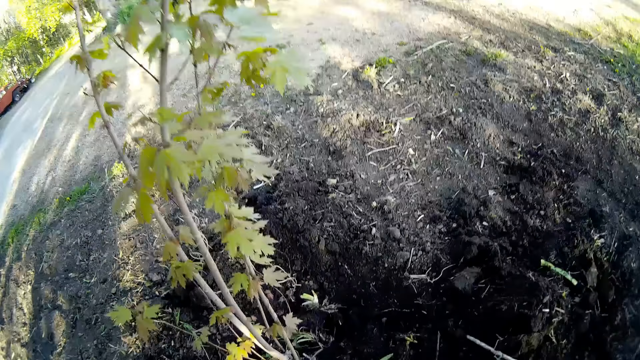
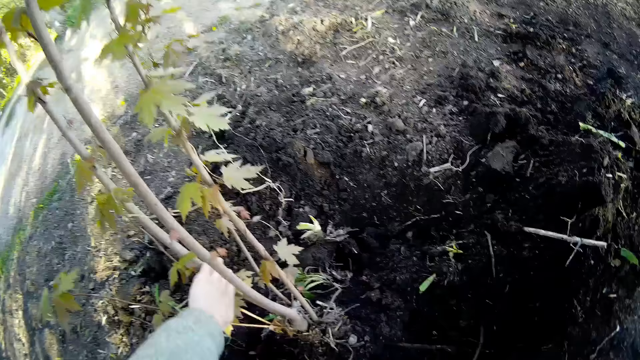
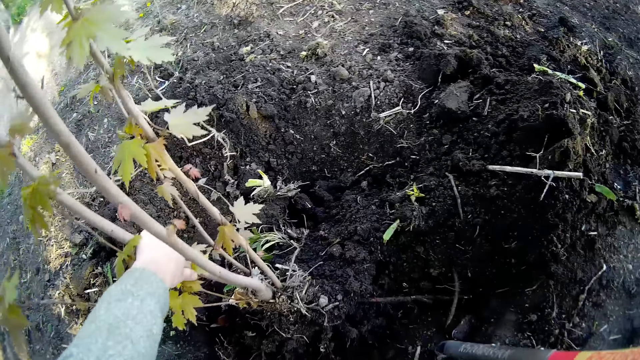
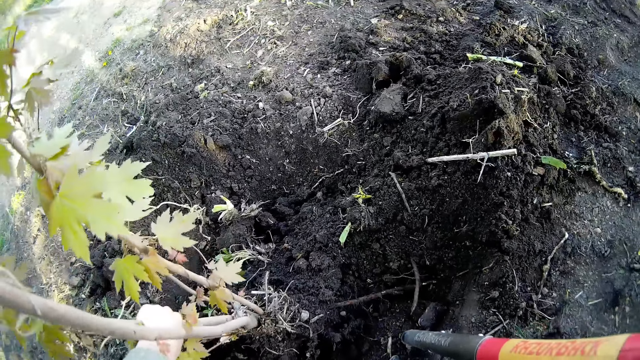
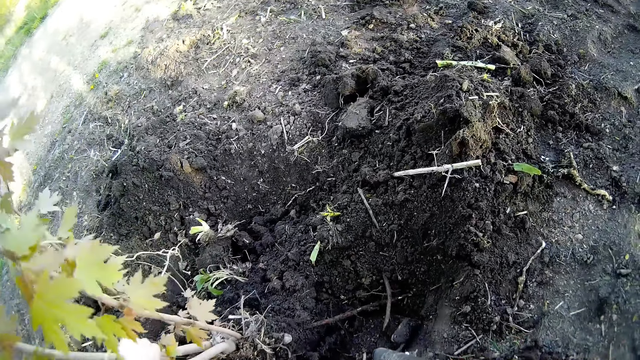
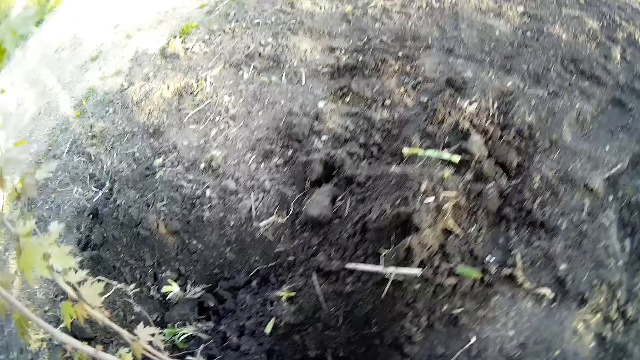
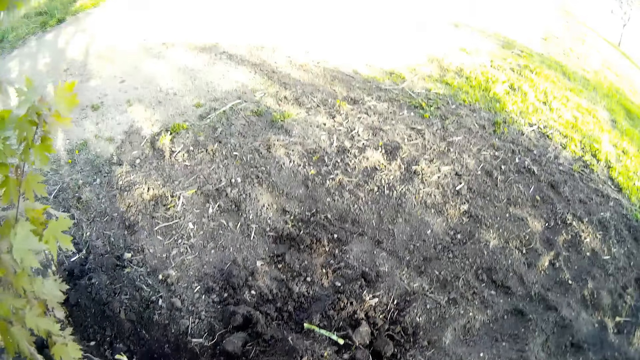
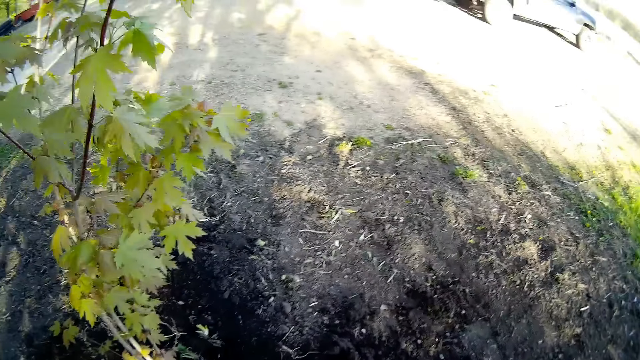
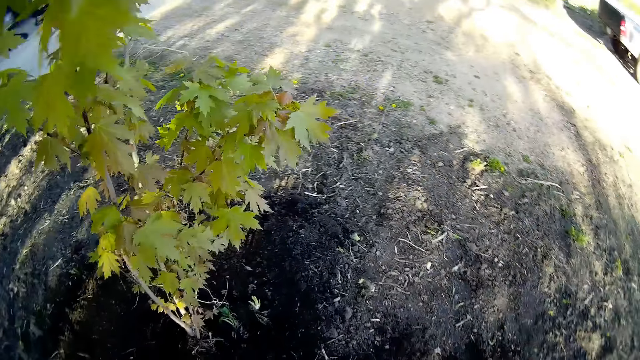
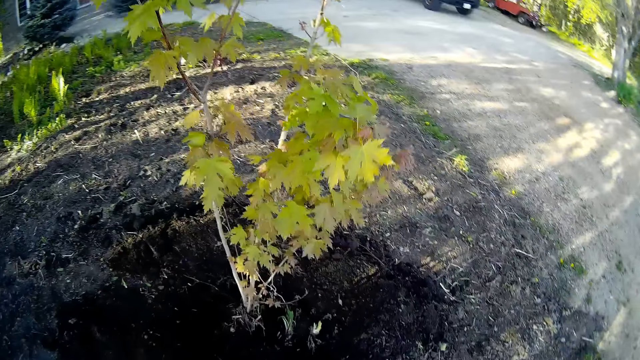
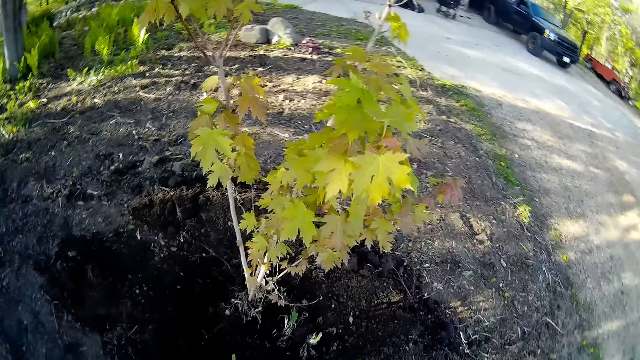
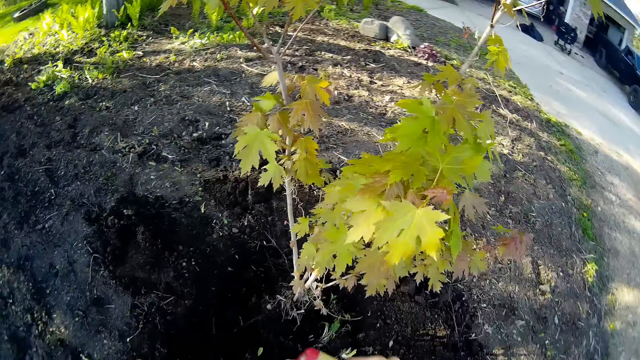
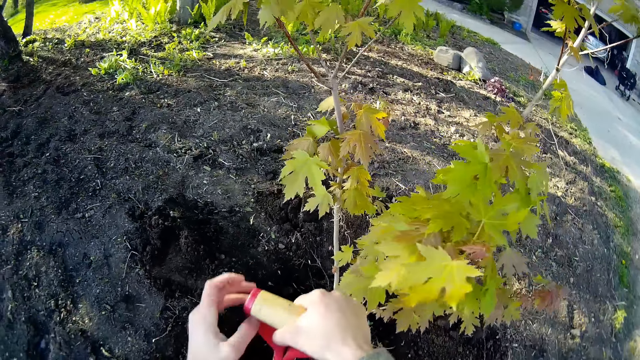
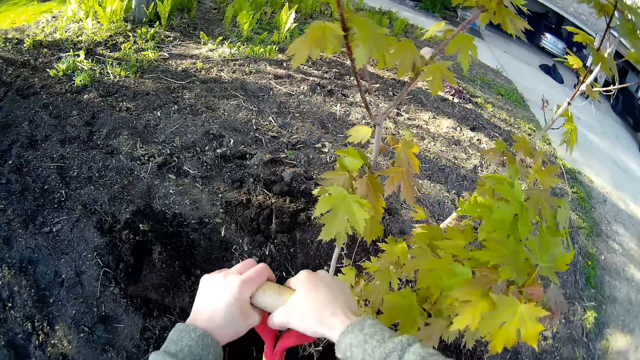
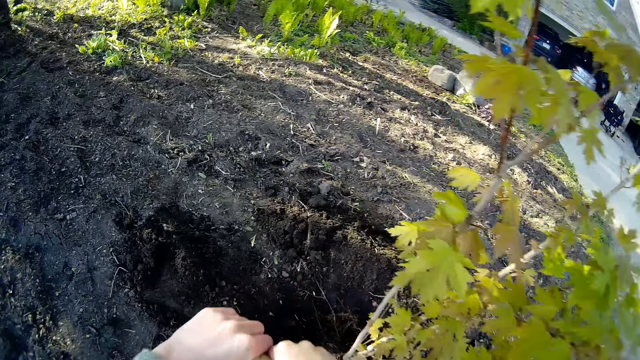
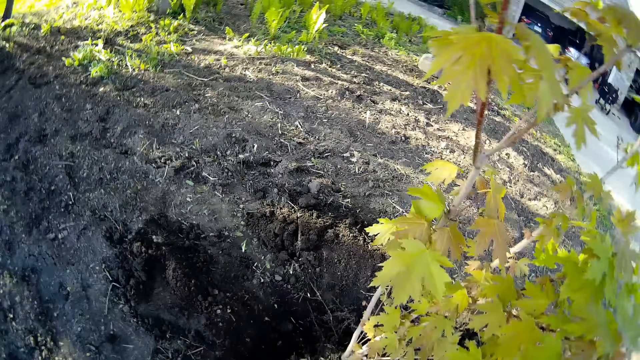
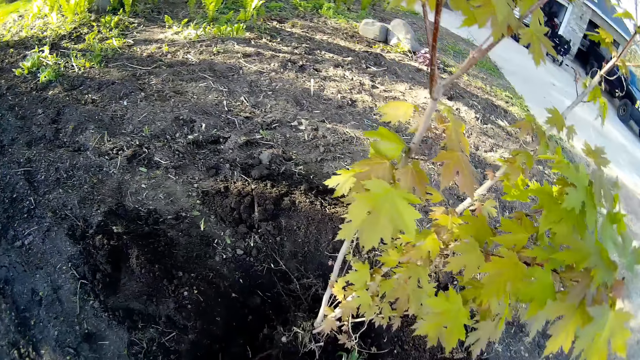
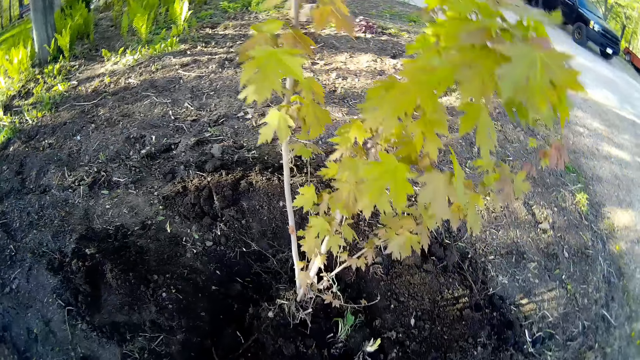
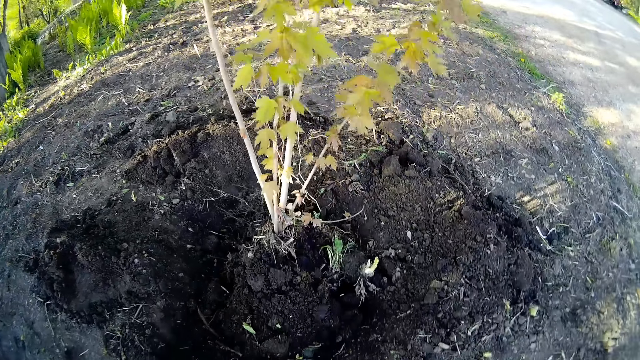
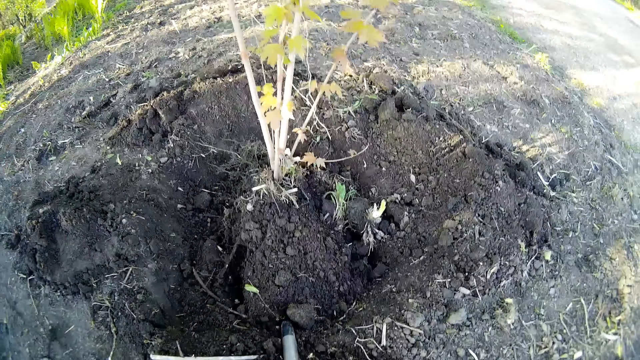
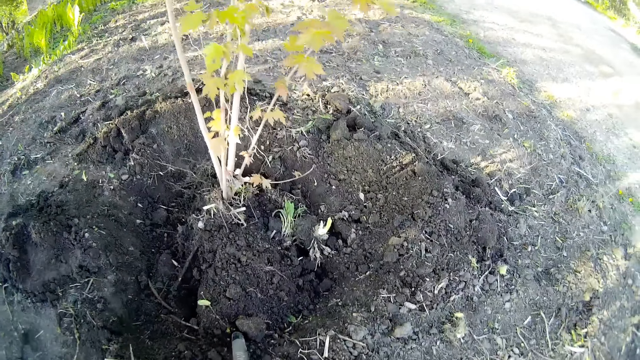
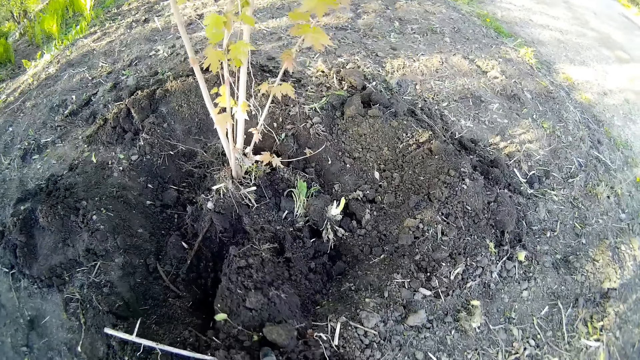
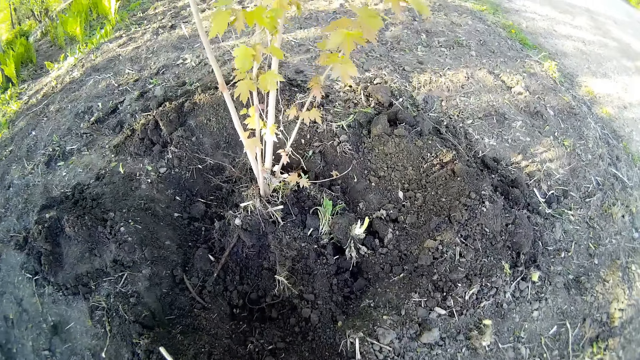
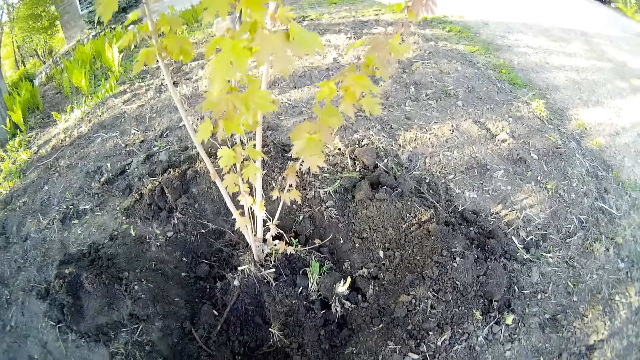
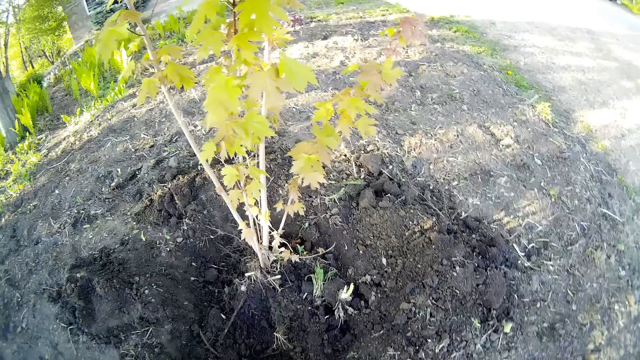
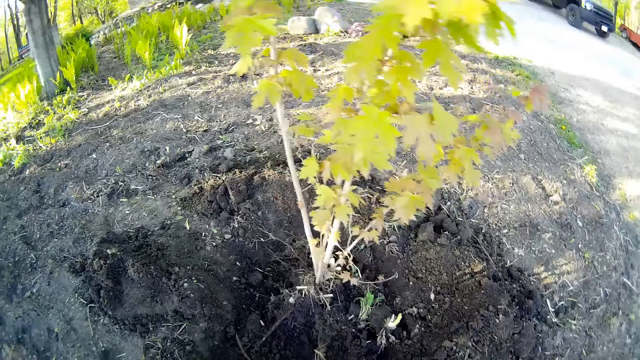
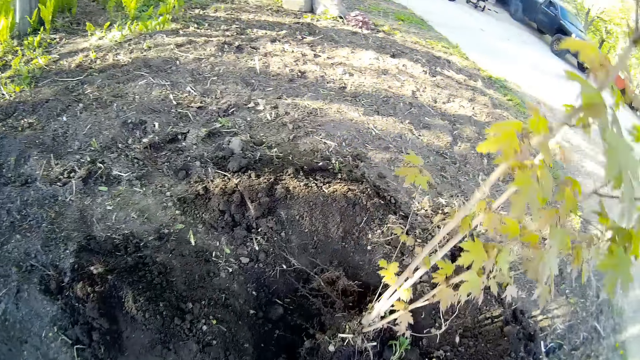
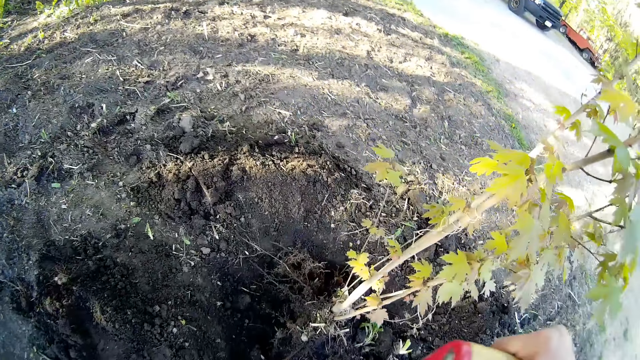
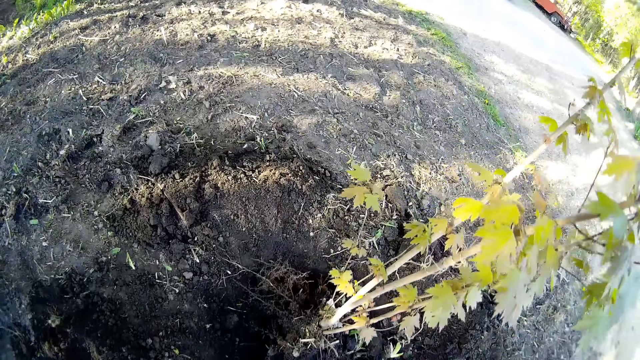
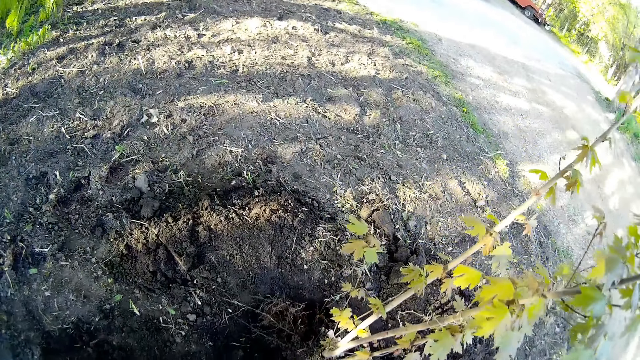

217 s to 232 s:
The camera wearer holds the plant stem with his left hand. He pulls the plant stem with his left hand. He walks around the garden. He holds the shovel in his right hand. He holds the shovel with both hands. He tills the soil with the shovel in his hands. He packs the soil from the ground with the shovel in his hands. He pours the soil in the shovel in his hands on the ground on the side of the garden.

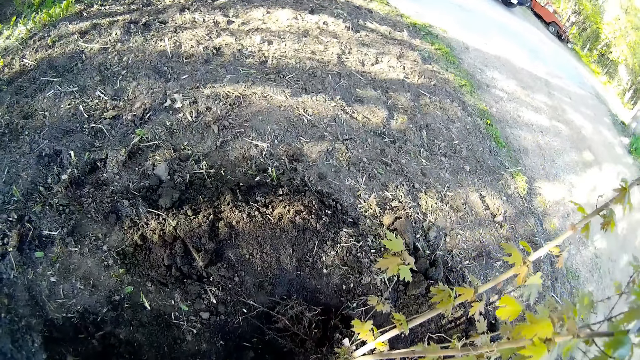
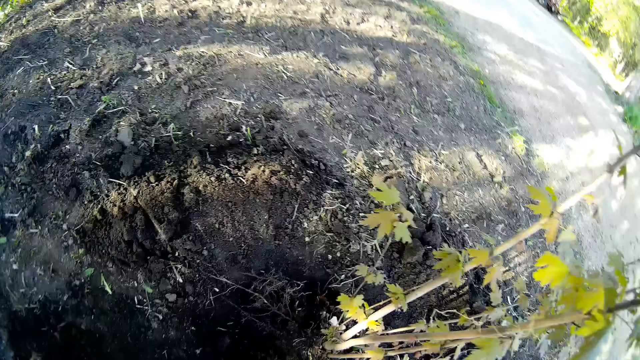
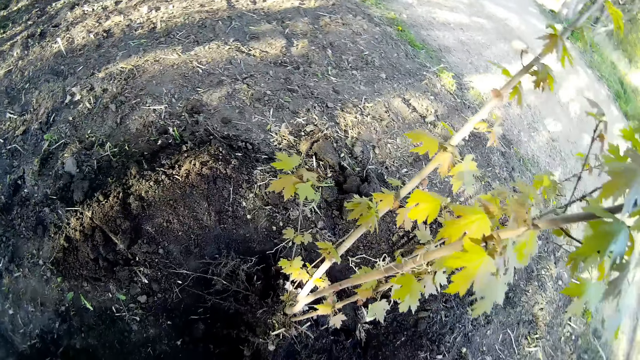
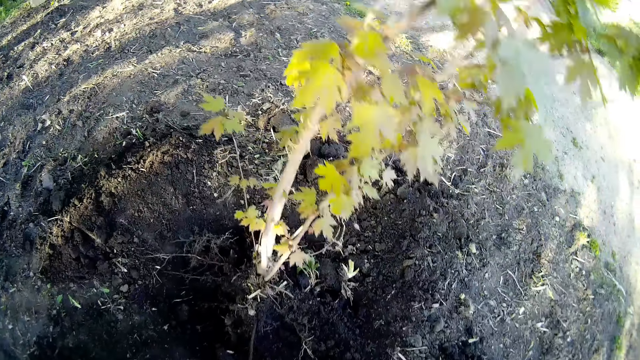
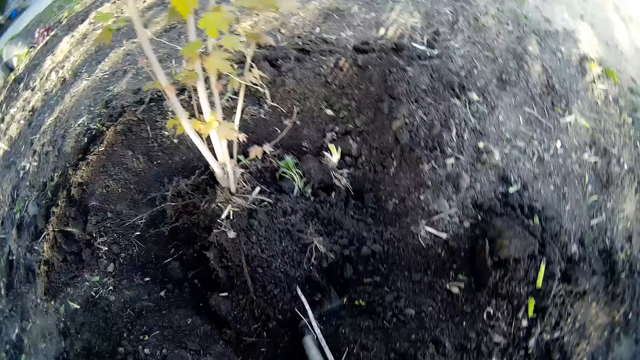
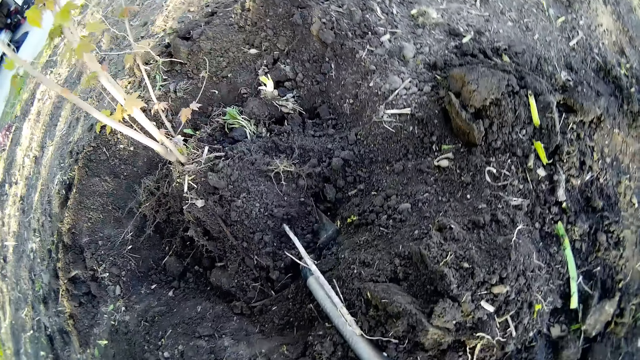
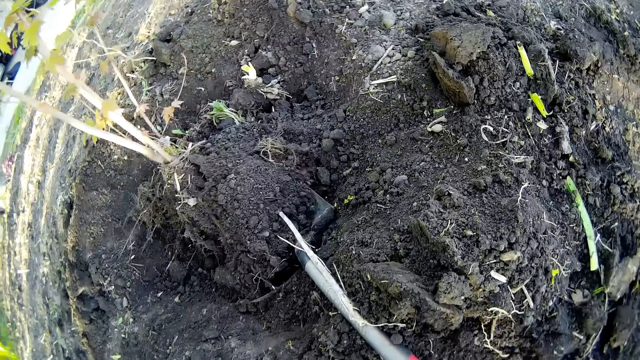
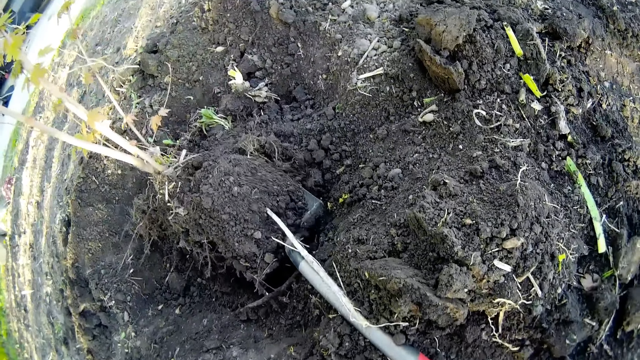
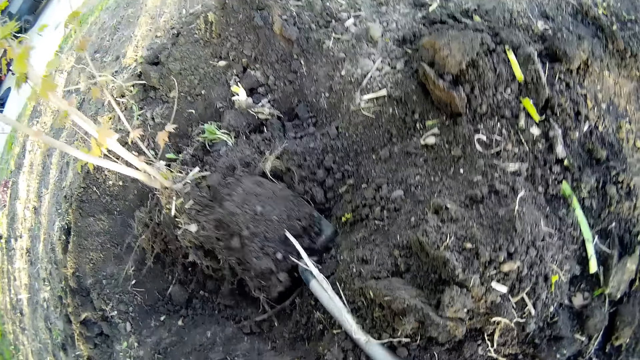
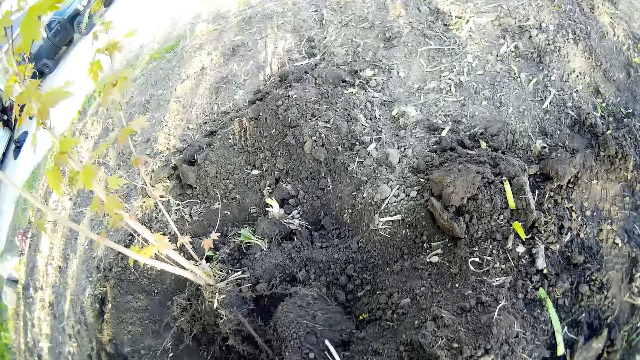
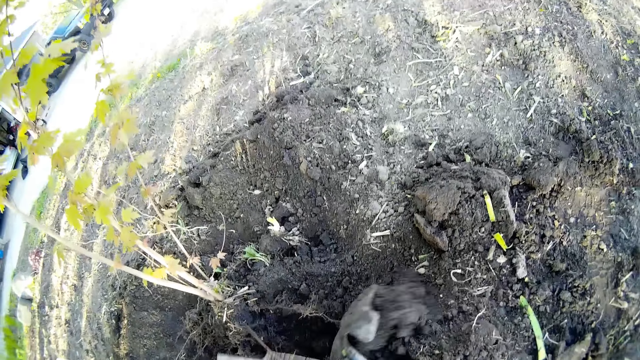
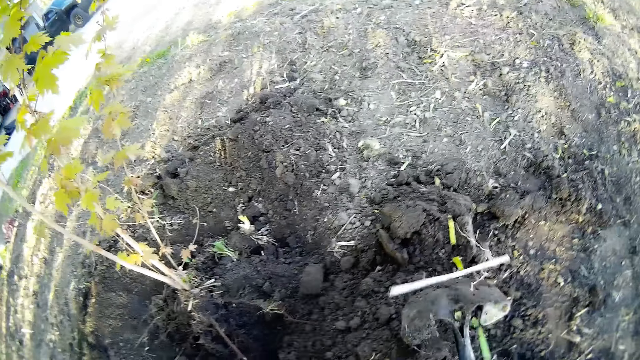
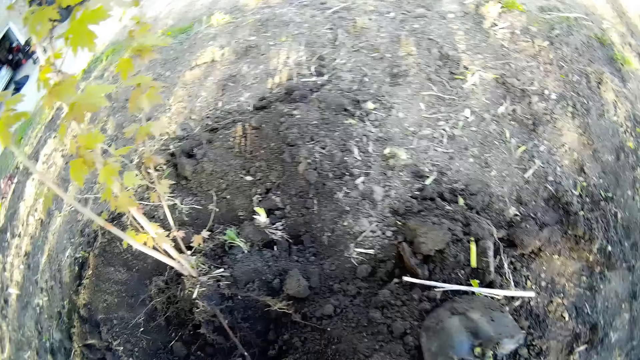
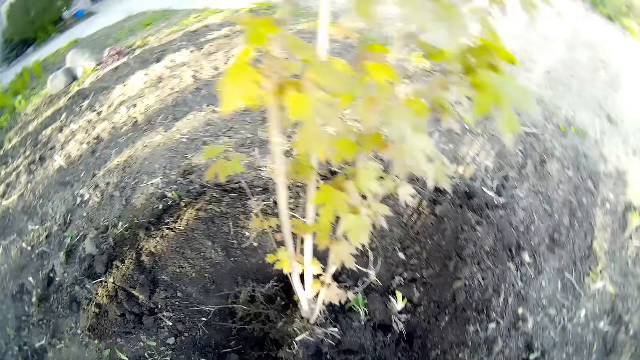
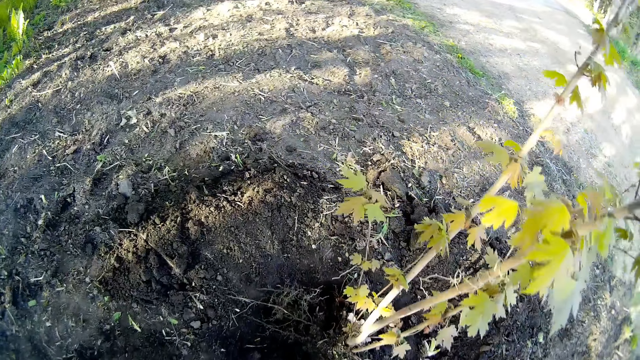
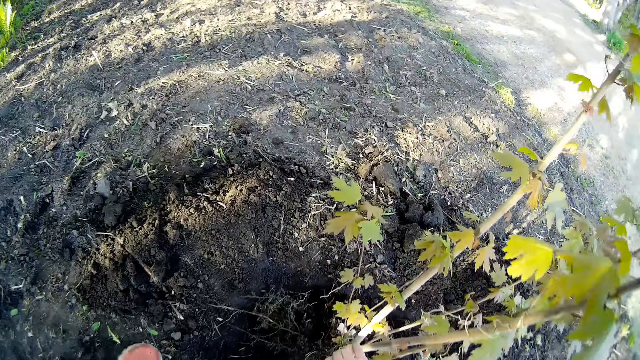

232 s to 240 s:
The camera wearer packs the soil from the ground with the shovel in his hands. He pours the soil in the shovel in his hands on the ground on the side of the garden.
